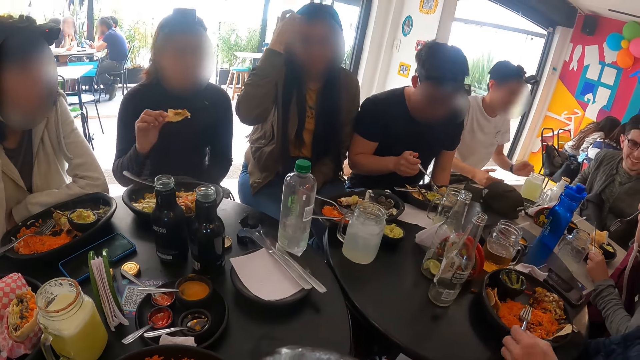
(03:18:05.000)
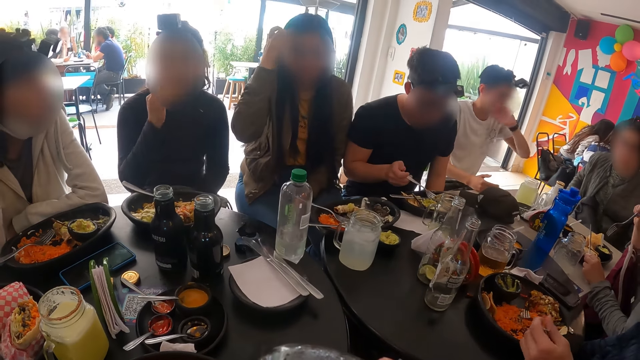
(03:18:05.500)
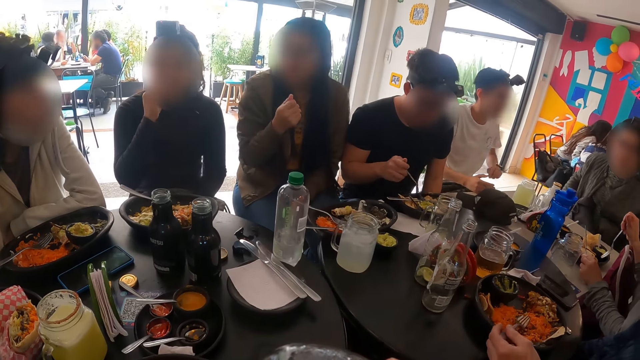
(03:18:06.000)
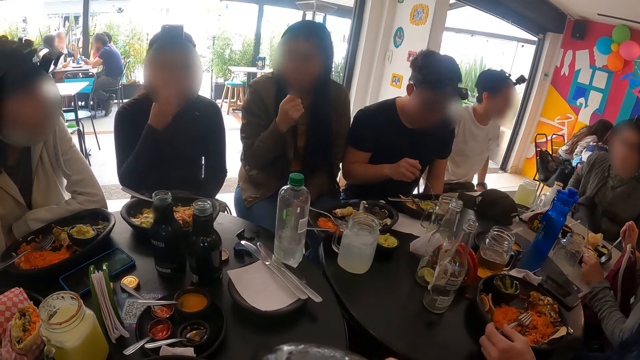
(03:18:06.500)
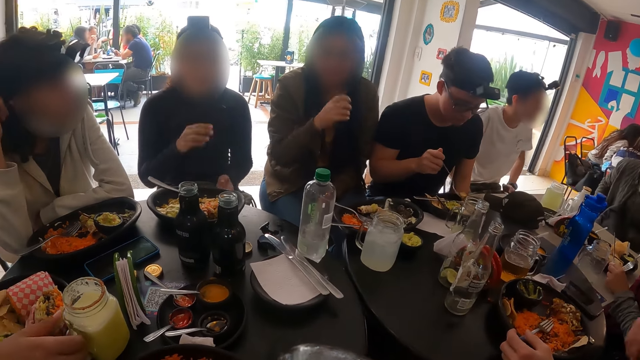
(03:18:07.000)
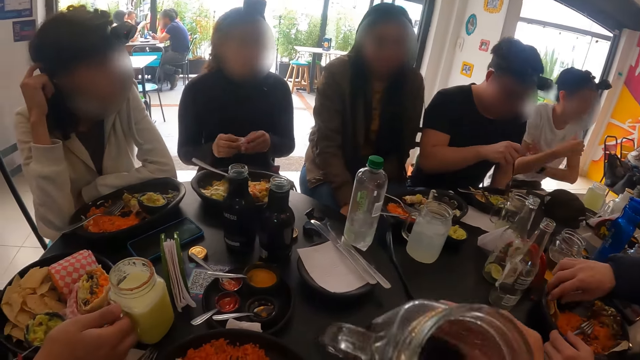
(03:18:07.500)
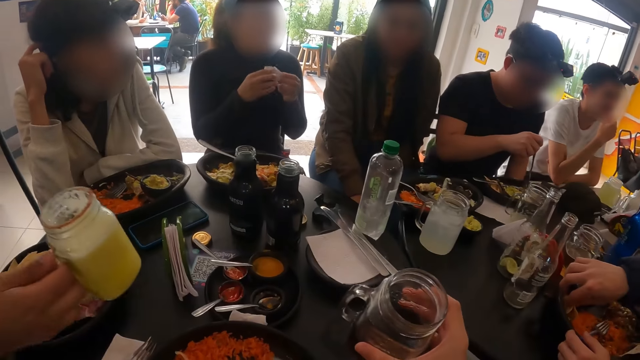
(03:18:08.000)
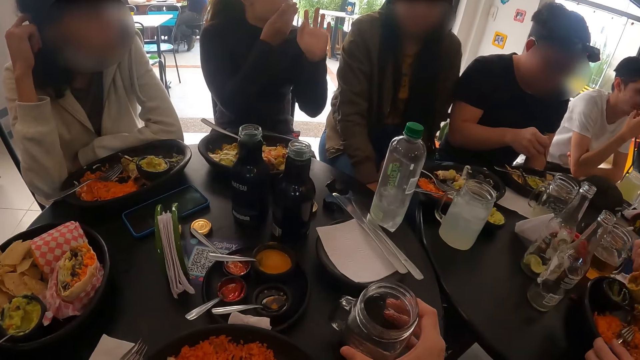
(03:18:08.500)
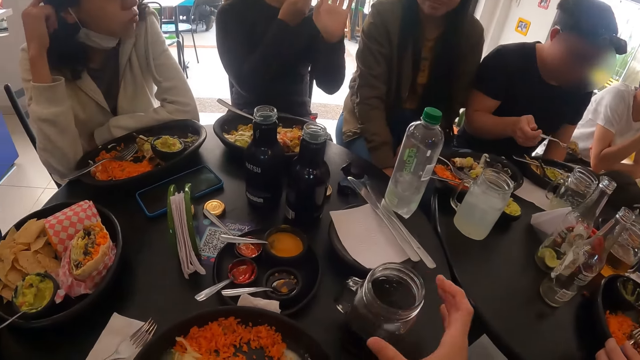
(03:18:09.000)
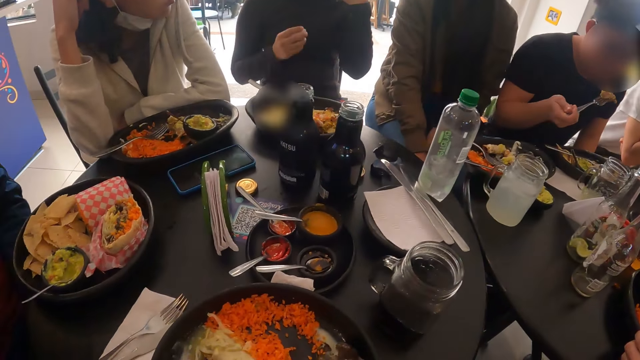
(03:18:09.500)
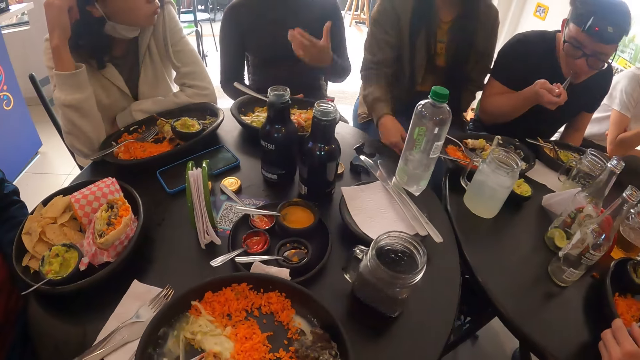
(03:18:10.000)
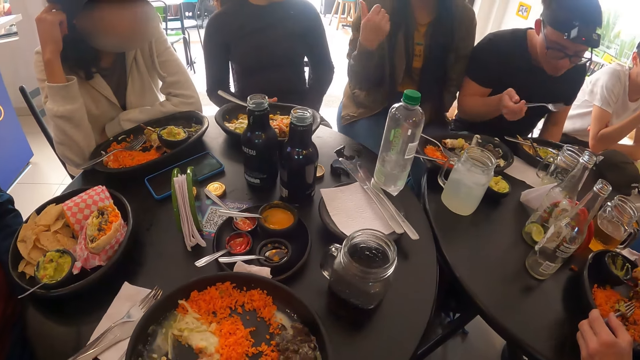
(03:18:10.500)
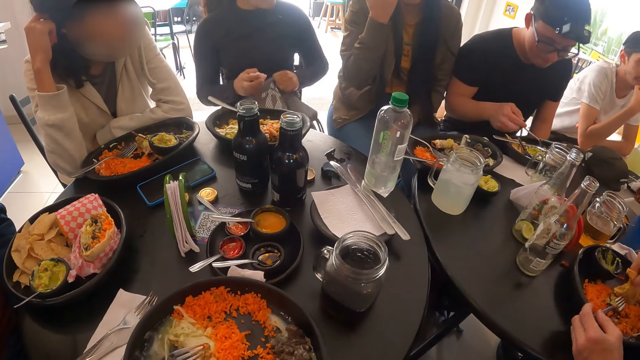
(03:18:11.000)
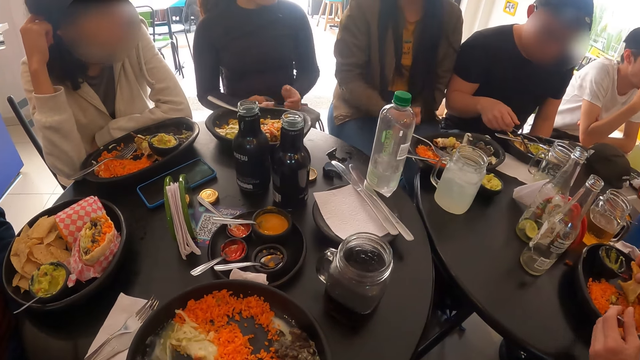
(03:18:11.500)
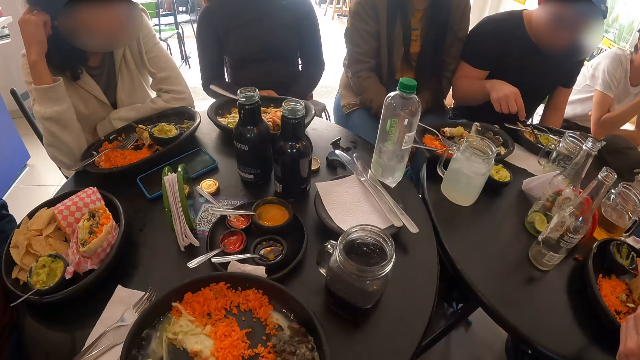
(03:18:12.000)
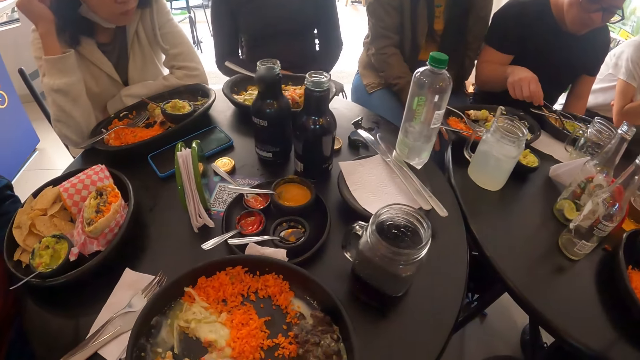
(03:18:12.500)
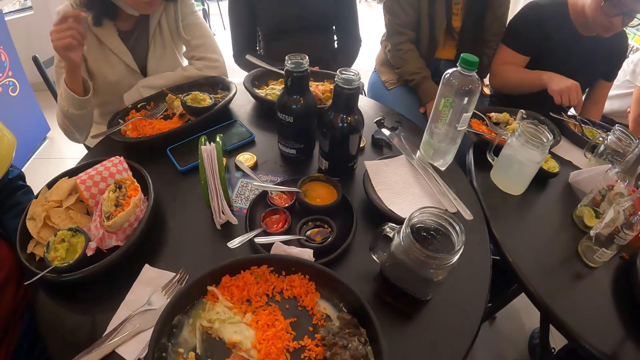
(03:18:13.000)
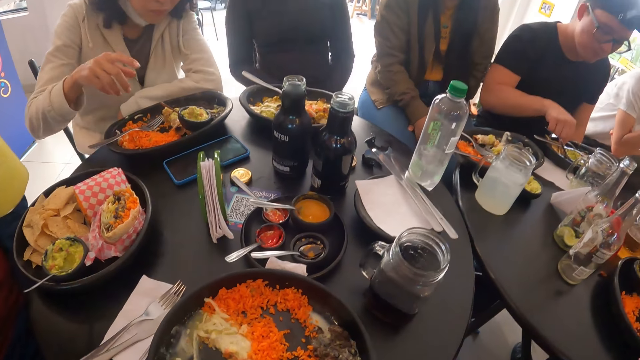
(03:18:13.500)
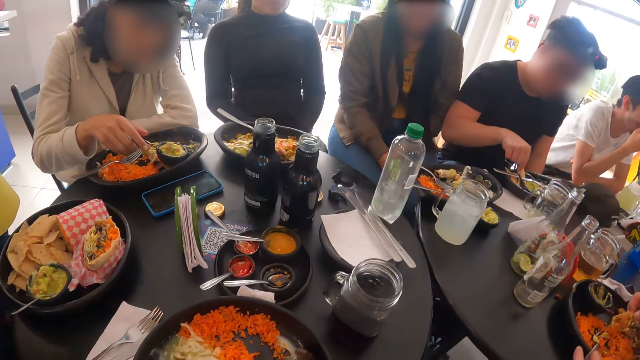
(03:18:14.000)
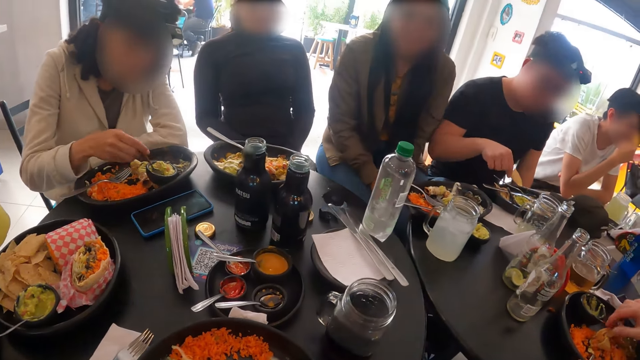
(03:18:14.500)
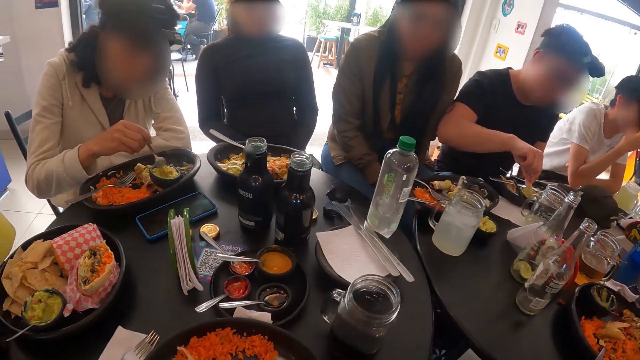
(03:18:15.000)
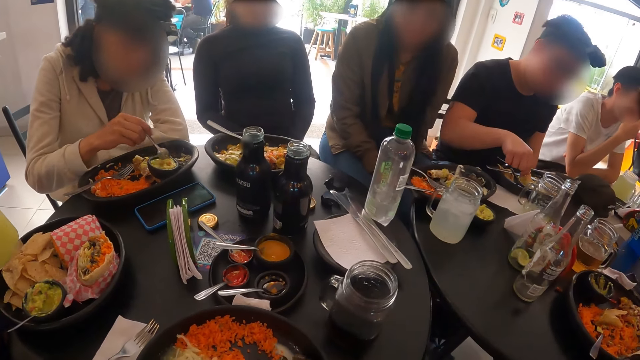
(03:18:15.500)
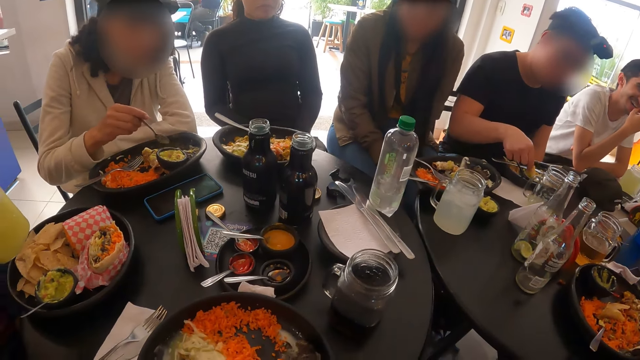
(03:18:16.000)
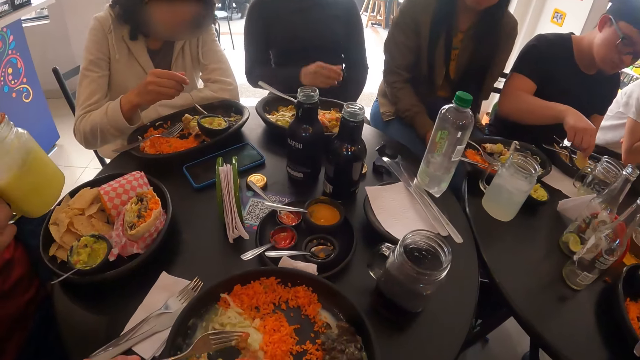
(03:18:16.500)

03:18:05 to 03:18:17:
A woman eats the chip with her right hand. A man eats food. Another man holds a fork on a plate on the table with his left hand. A third man picks up the cup from the table with his right hand. The first woman wipes her left hand with the paper towel. A fourth man picks up a chip on the plate with his right hand. The camera wearer places the cup on the table with his right hand. The first woman places the paper towel on her mouth with her right hand. A fifth man eats the pastry with the fork in his right hand. The first woman lifts the bag on her lap with her left hand. The fifth man places the fork on the plate on the table with his right hand. The first woman drops the bag on her lap with her left hand. The fifth man picks up a chip from the plate on the table with his right hand. Another woman picks up the spoon in the bowl of guacamole with her right hand. A third woman stirs the cream in a bowl on the plate on the table with the spoon in her right hand. The first man touches his lips.
